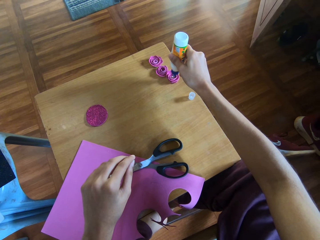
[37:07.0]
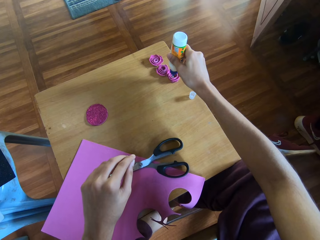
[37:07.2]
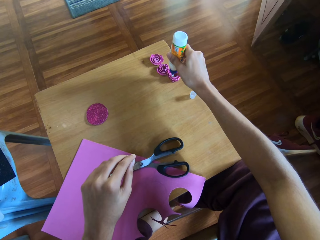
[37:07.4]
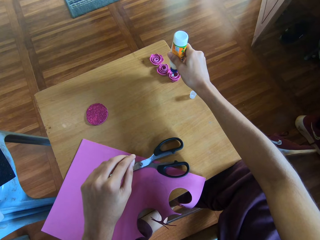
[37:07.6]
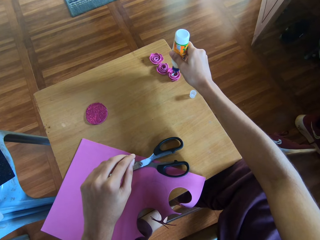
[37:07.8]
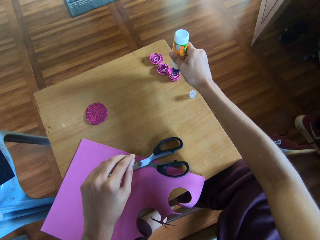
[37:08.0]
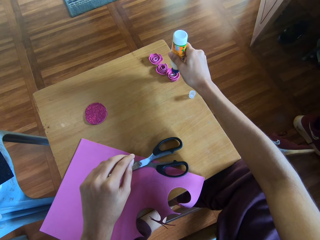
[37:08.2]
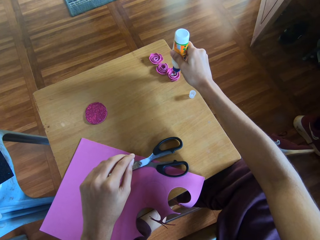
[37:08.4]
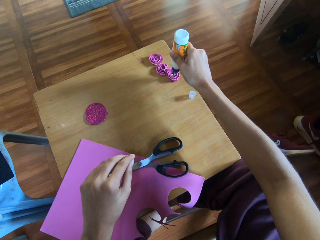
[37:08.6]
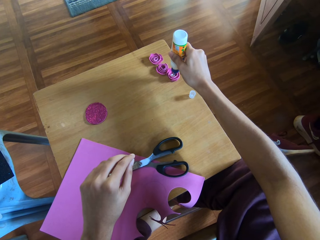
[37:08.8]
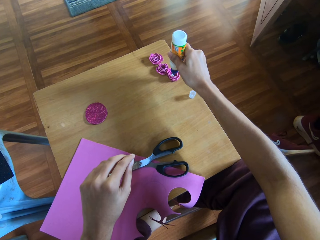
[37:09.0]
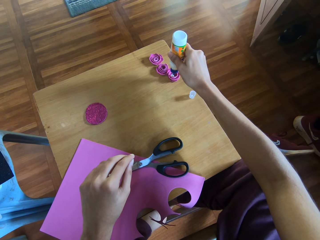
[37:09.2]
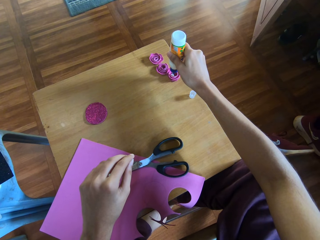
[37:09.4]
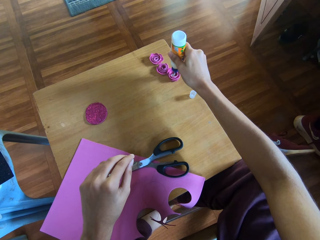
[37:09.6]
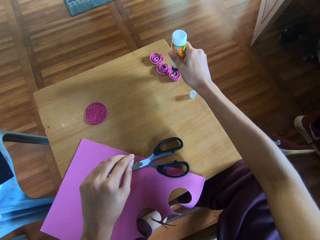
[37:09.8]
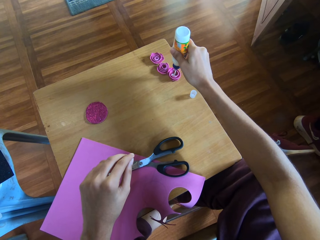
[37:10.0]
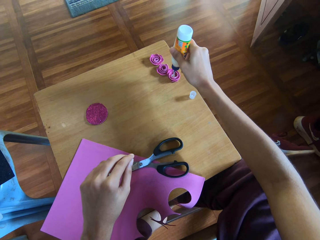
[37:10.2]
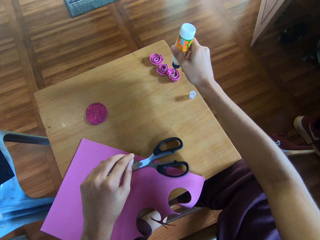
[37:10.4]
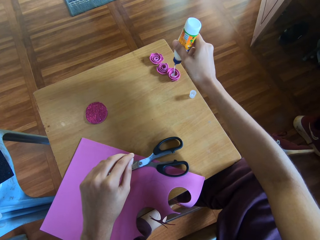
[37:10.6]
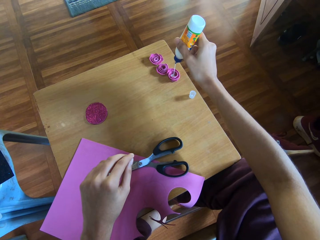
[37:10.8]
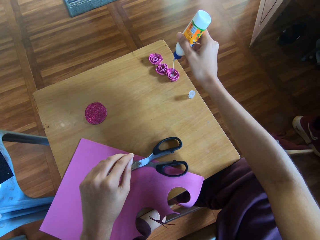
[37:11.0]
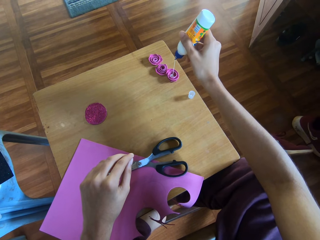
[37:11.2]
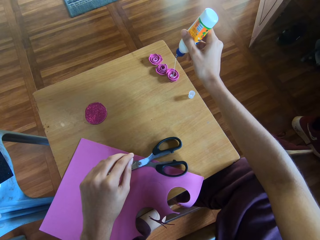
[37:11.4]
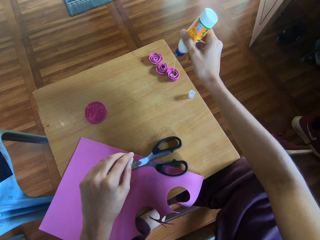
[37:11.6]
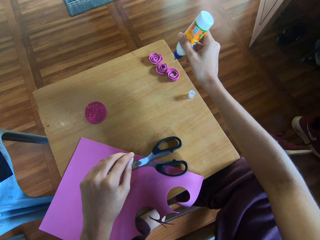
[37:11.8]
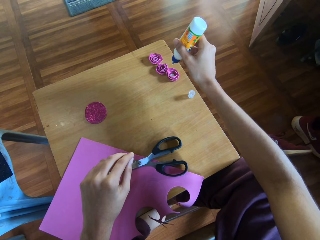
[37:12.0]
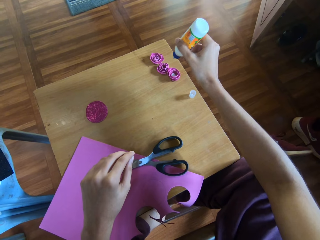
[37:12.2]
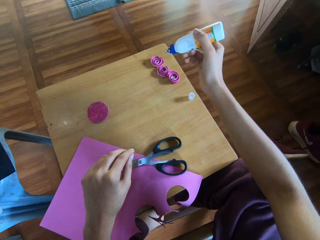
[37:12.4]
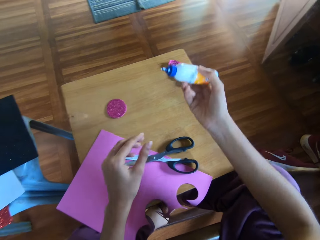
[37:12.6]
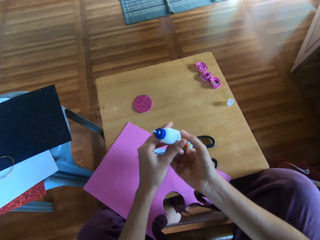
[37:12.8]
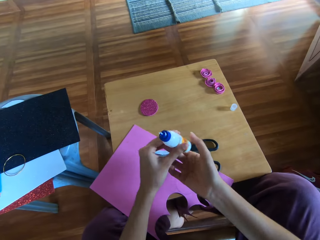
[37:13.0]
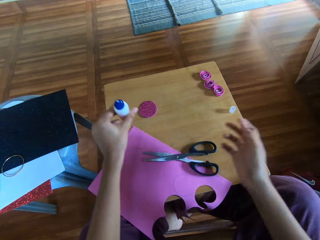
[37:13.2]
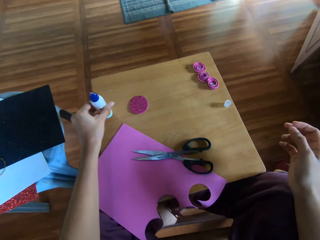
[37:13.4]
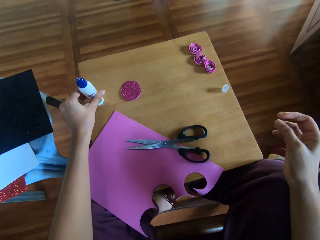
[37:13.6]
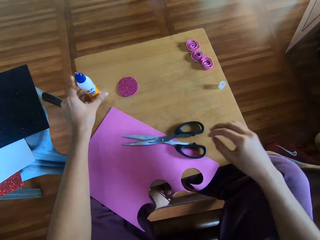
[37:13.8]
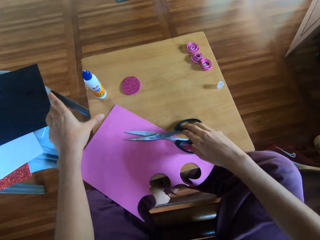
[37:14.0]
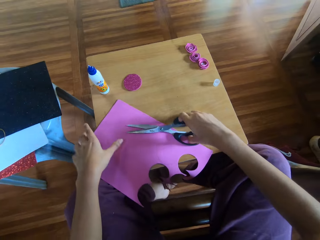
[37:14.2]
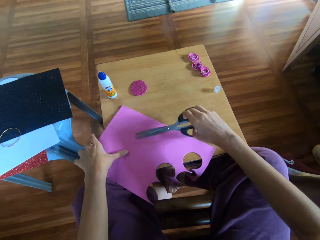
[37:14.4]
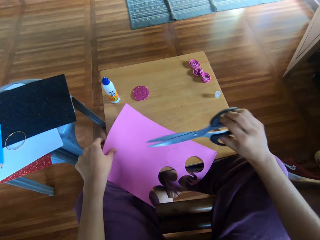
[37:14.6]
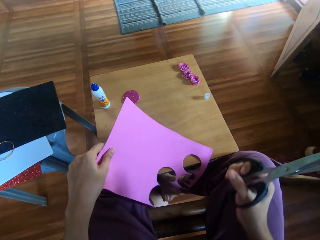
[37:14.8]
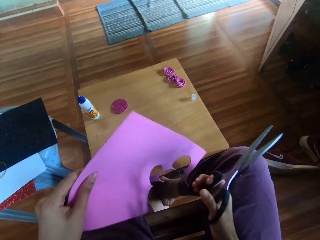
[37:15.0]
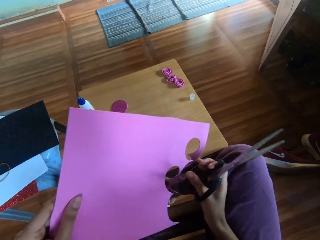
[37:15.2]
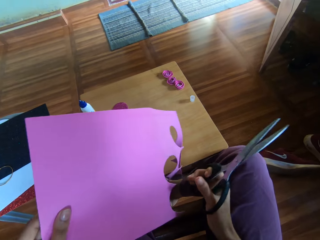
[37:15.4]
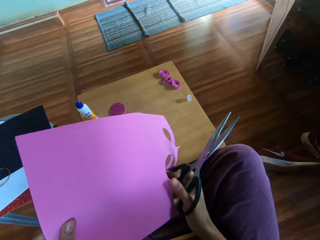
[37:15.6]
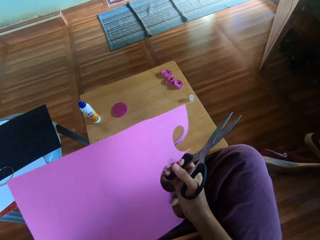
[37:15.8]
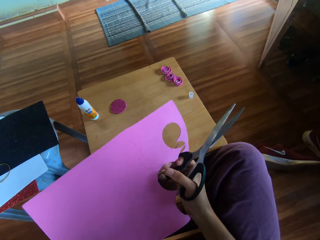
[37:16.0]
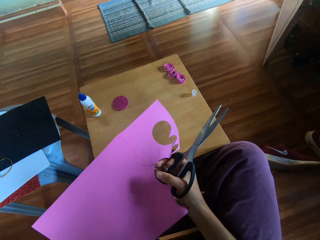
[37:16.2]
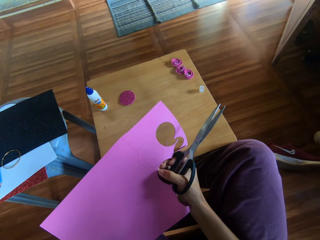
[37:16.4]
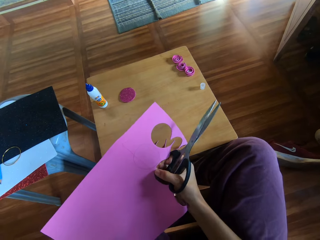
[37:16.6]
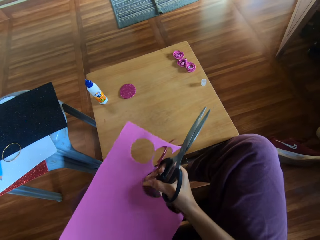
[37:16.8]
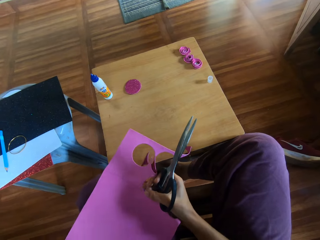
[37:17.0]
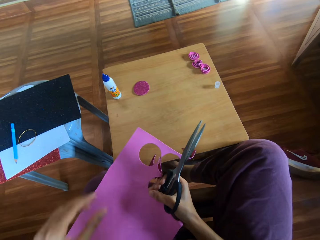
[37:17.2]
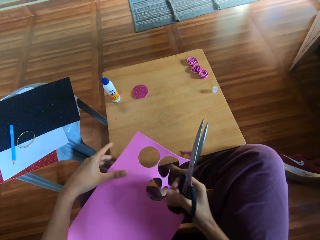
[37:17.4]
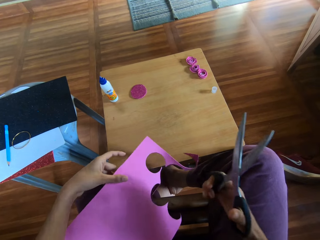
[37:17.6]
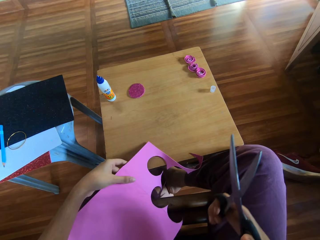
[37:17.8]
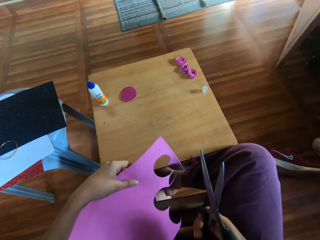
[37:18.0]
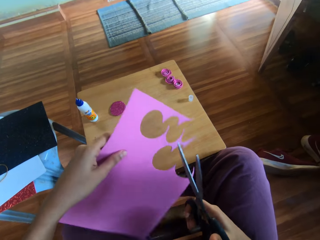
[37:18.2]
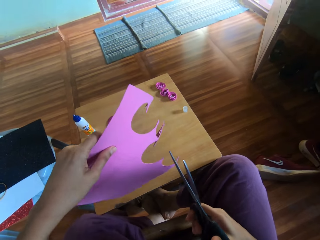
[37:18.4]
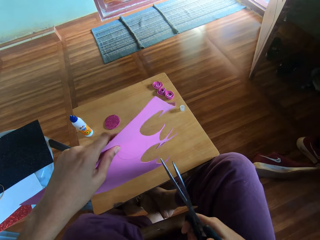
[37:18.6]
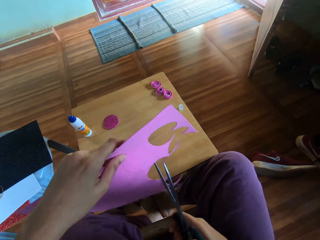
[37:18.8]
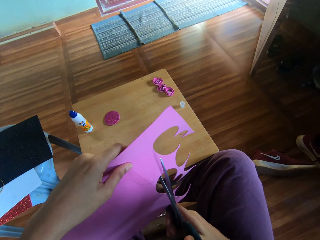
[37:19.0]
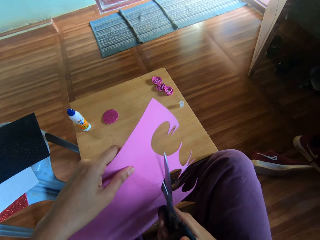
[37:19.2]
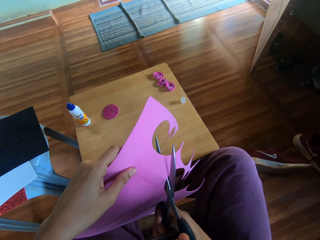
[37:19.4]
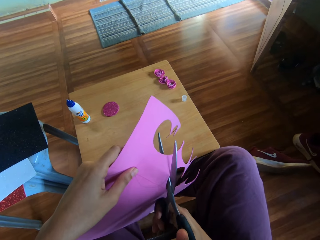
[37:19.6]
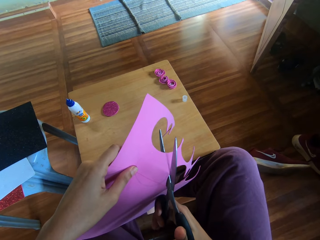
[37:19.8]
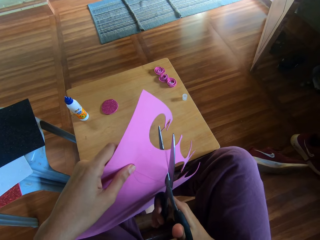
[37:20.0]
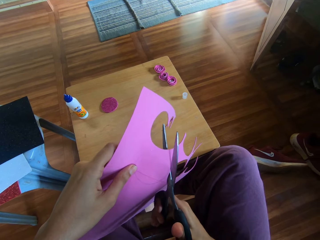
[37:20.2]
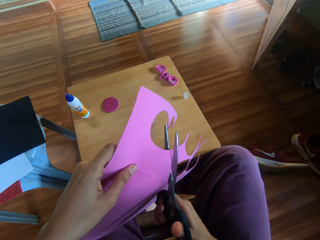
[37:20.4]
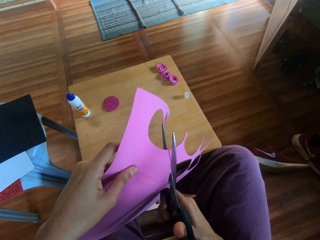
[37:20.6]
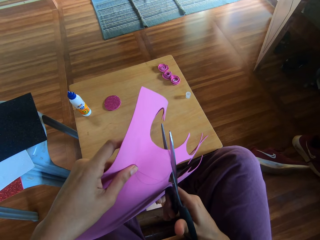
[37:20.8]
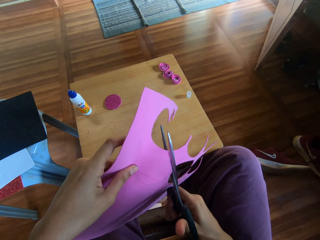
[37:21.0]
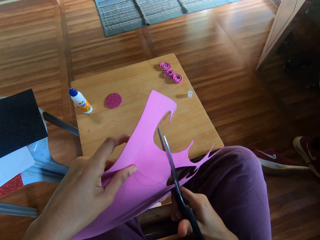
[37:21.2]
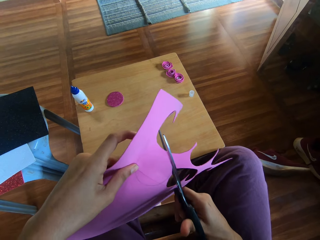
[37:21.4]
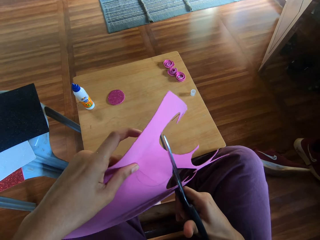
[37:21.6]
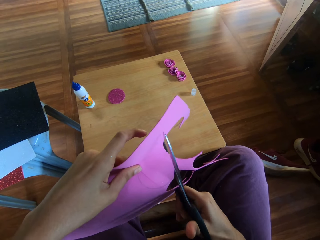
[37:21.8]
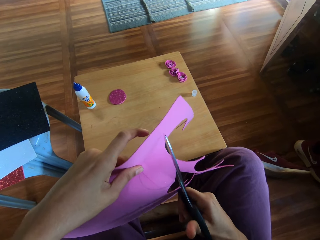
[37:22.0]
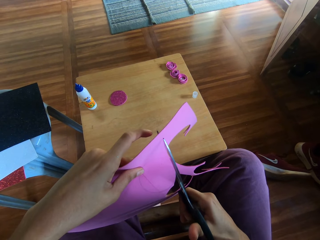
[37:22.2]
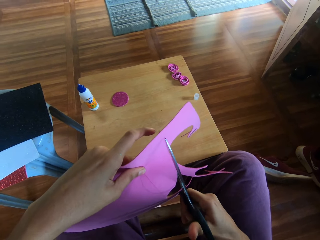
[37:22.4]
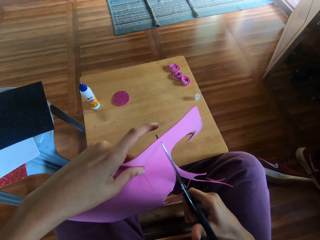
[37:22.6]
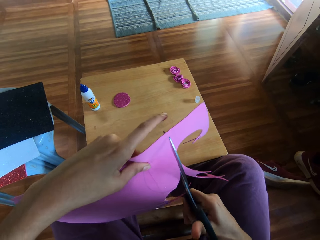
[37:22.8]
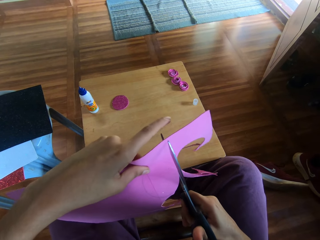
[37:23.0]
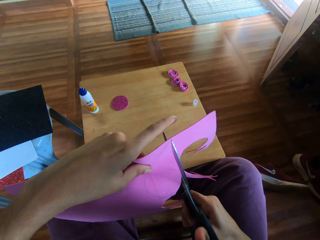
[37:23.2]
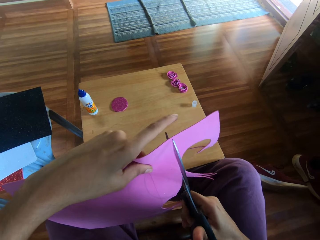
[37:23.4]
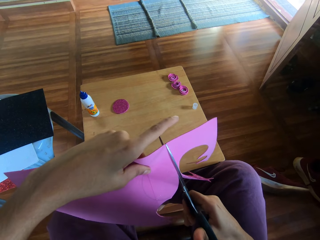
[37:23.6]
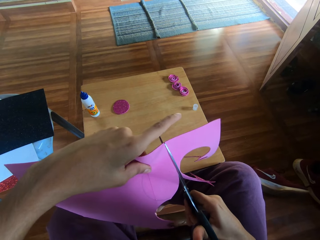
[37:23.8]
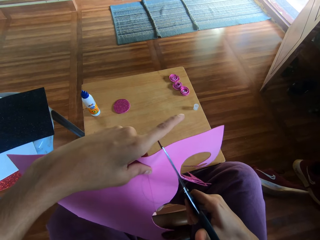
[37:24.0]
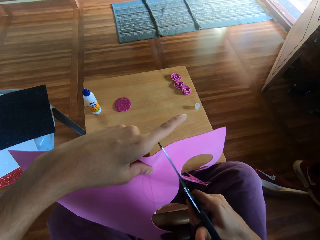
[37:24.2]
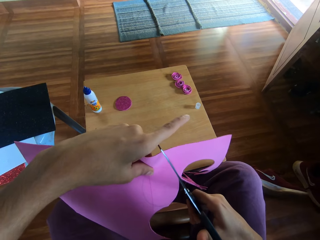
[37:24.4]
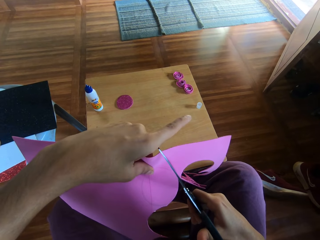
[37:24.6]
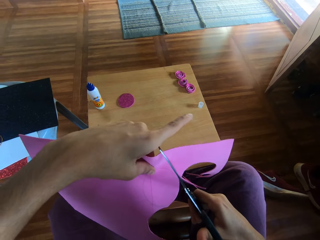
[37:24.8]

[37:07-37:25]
The camera wearer transfers the glue bottle to her left hand. She drops the glue bottle on the table. She picks up the scissors from the table with her right hand. She picks up the craft paper from the table with her left hand. She cuts the paper with the scissors.

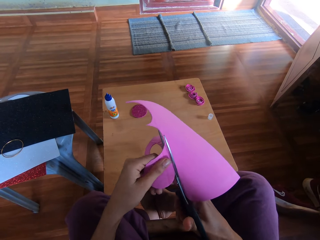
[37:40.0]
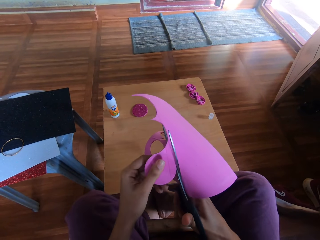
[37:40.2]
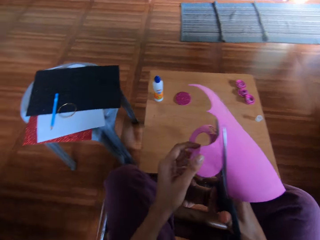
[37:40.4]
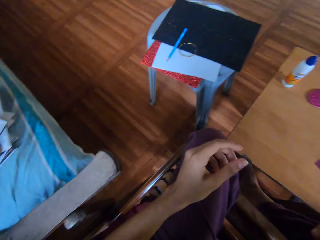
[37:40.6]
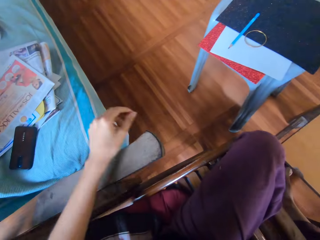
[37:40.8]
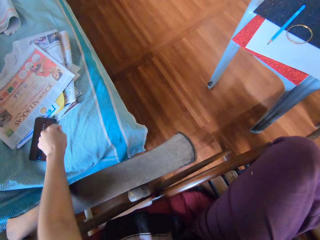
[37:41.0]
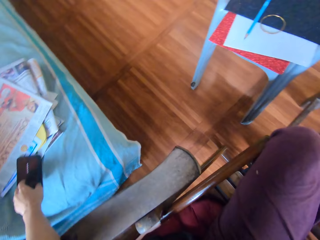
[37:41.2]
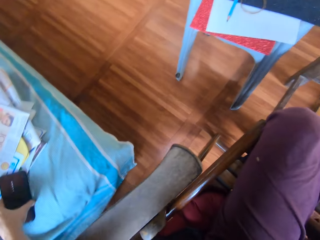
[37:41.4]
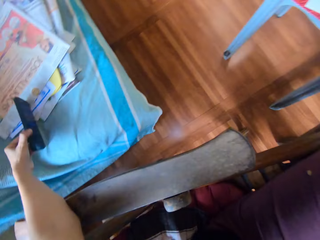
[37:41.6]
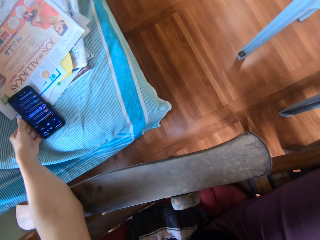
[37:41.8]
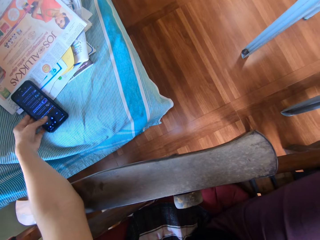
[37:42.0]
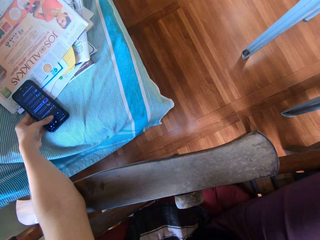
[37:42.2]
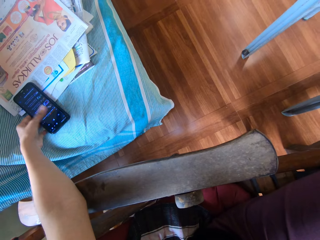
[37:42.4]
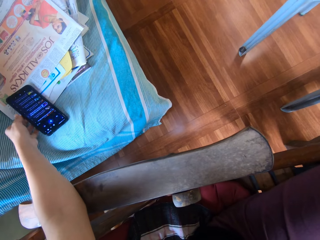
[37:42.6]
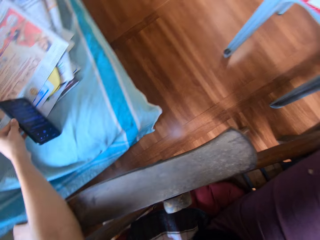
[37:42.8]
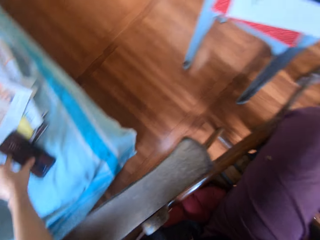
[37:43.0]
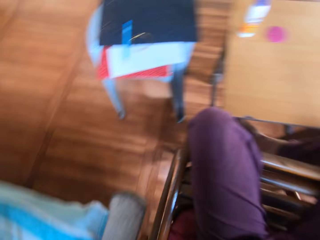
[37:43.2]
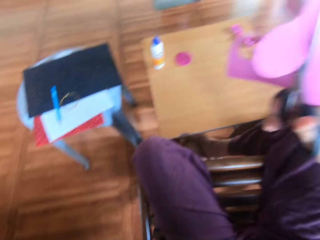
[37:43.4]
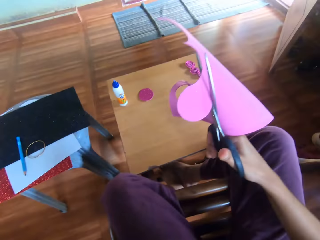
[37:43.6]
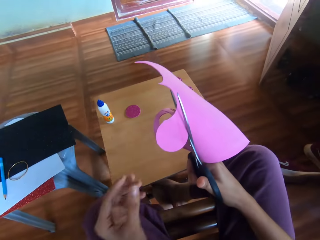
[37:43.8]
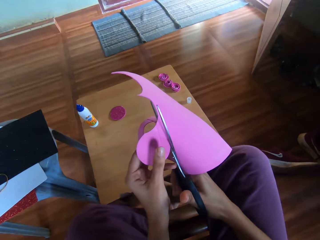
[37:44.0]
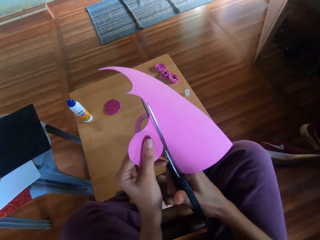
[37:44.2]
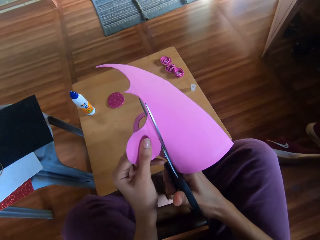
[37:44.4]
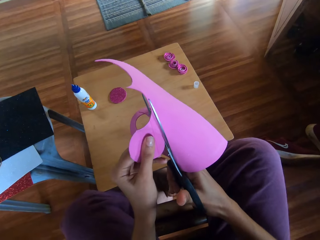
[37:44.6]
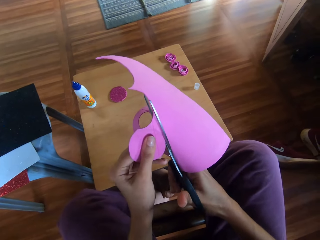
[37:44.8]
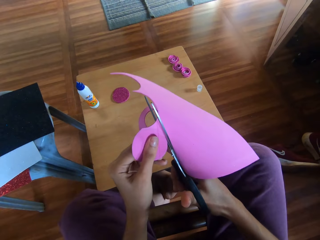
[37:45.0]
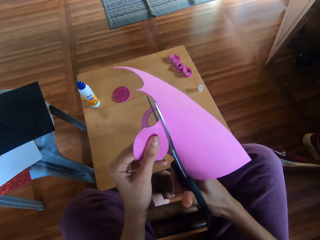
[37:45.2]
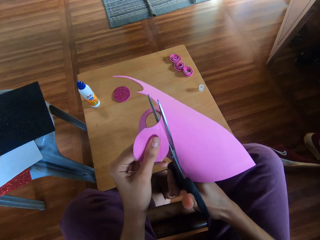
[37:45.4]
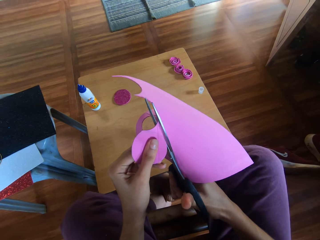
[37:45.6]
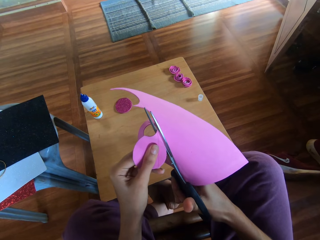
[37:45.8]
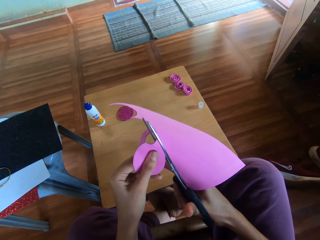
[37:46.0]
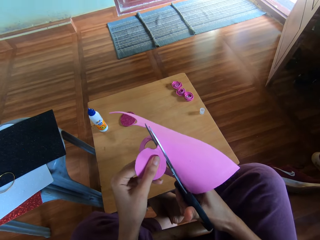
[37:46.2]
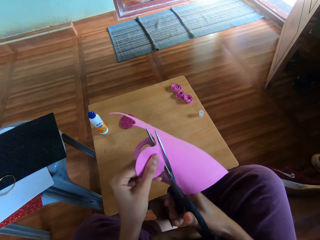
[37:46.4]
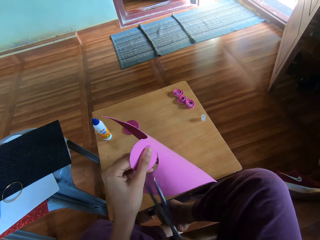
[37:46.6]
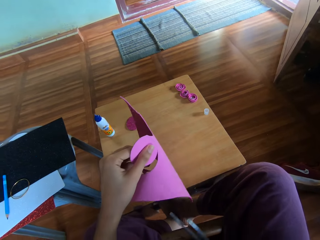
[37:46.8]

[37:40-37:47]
The camera wearer turns her phone with her left hand. She operates the mobile phone with the other hand. She presses her phone. She turns her phone back with her left hand. She holds the paper with her left hand. She cuts the paper with the scissors in her right hand briefly.
